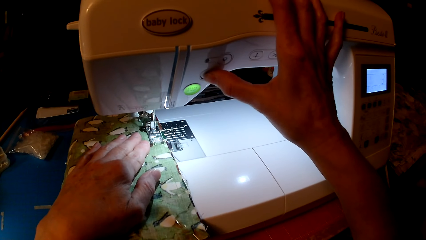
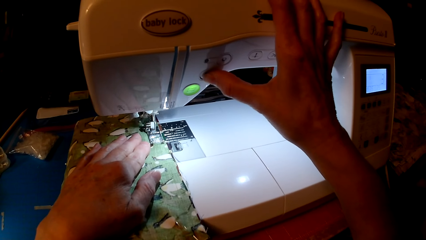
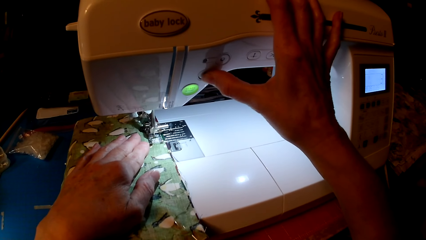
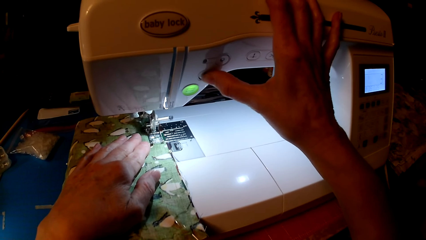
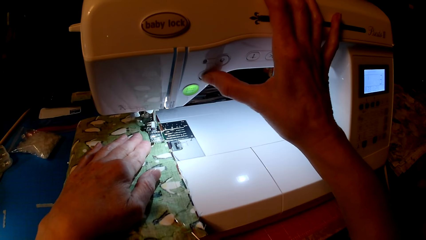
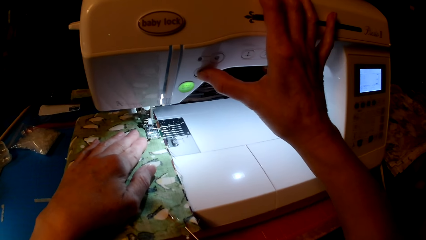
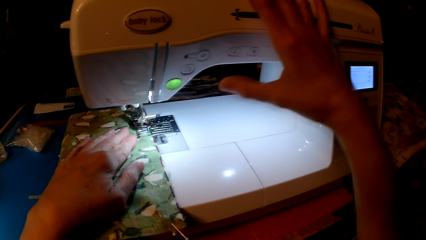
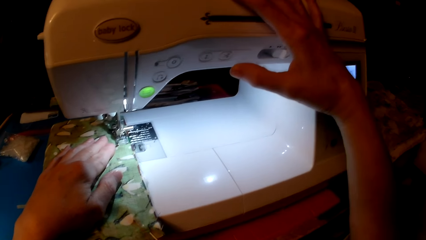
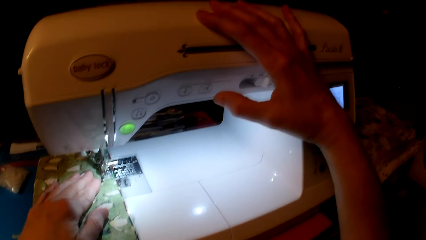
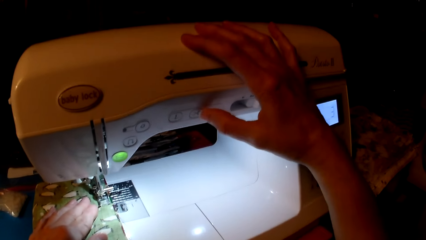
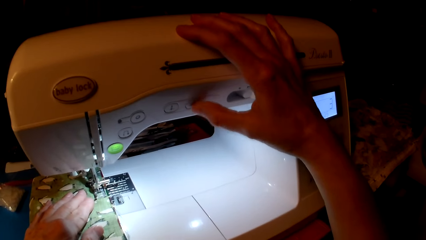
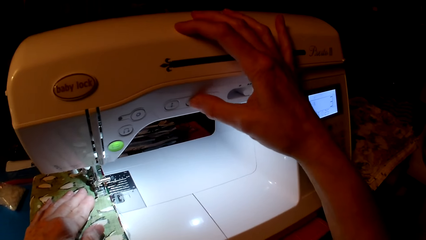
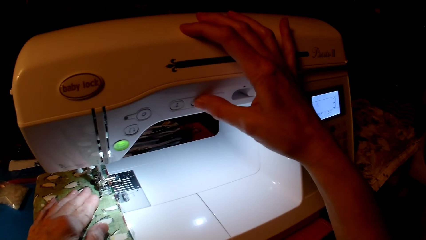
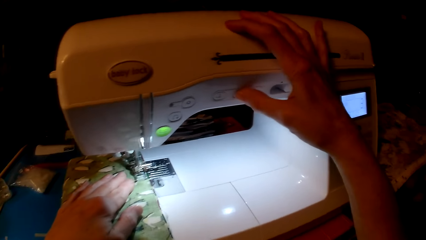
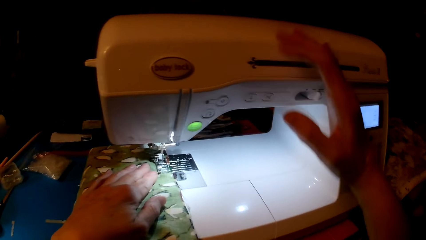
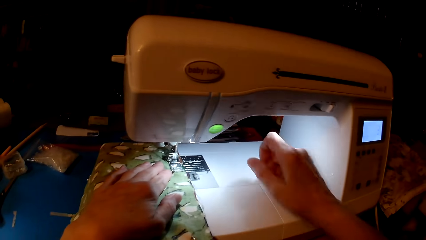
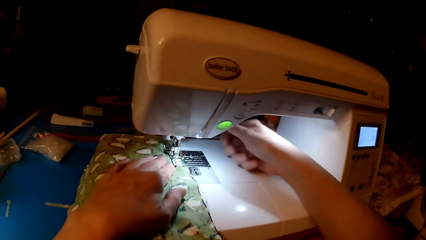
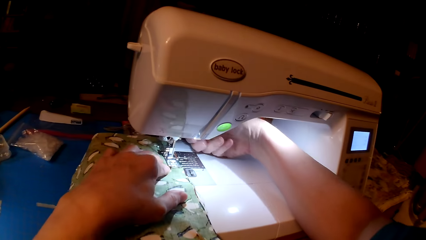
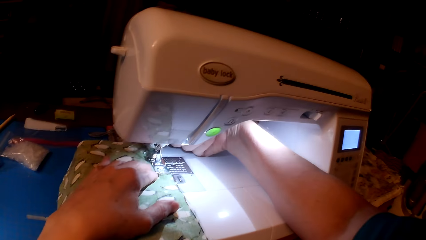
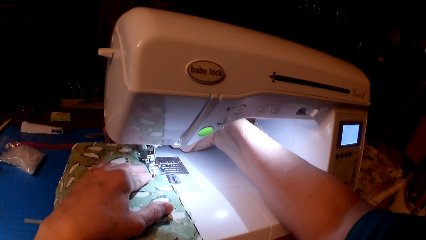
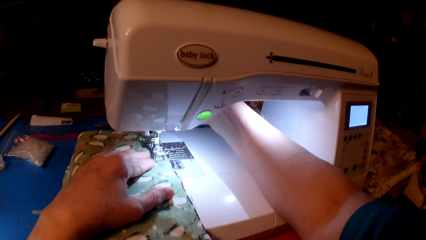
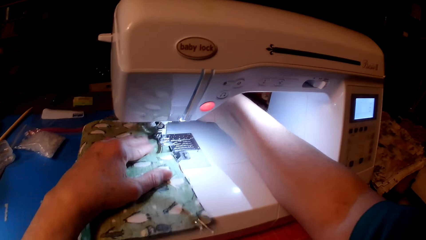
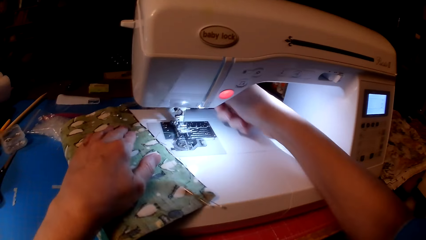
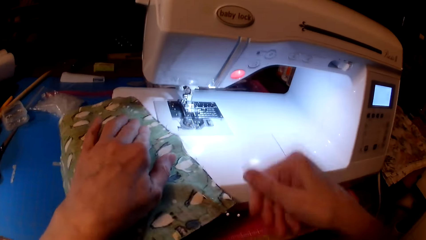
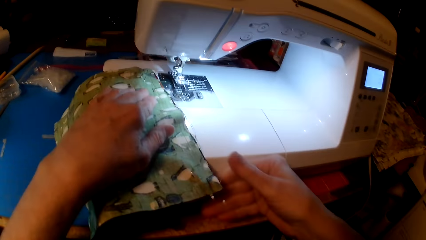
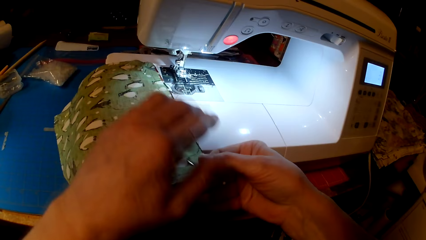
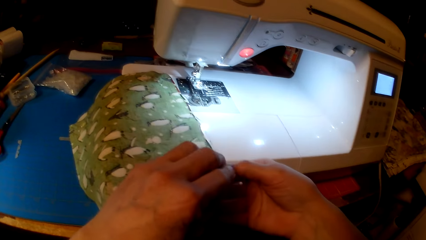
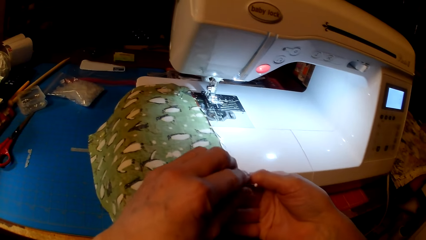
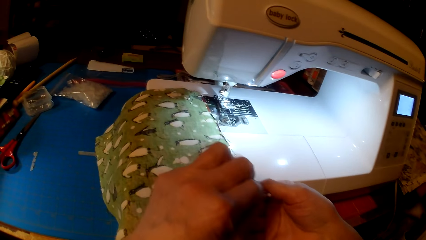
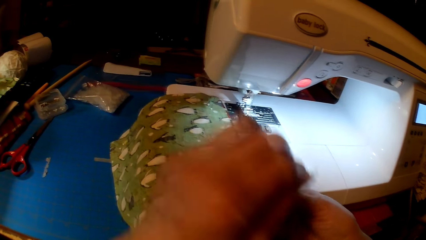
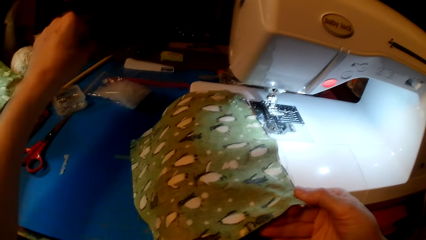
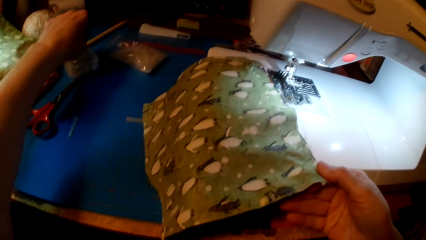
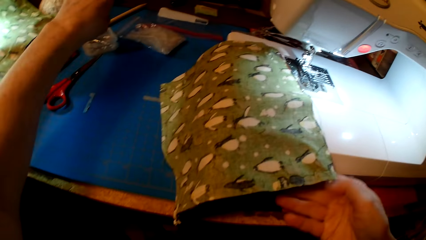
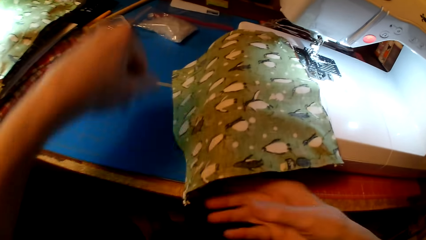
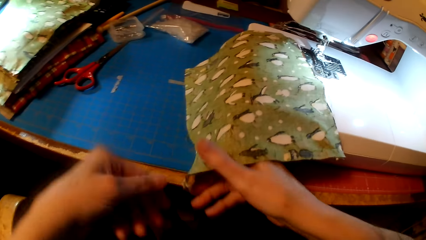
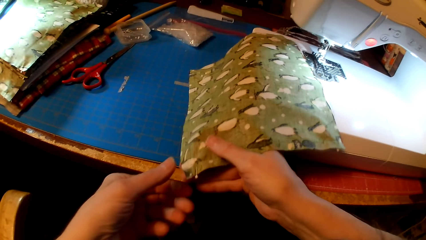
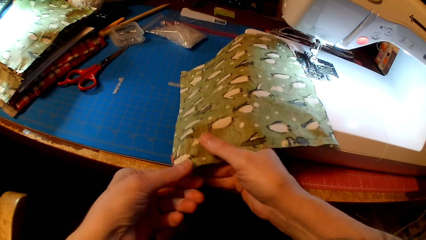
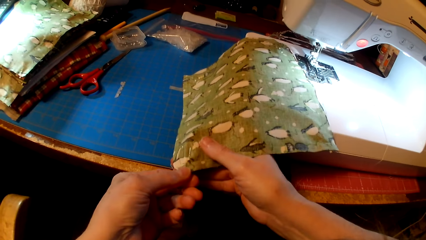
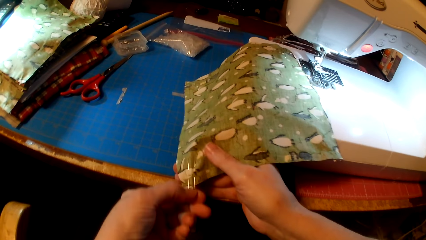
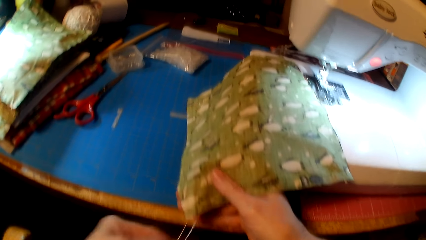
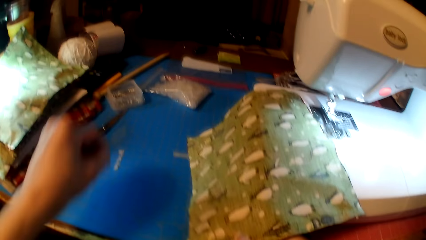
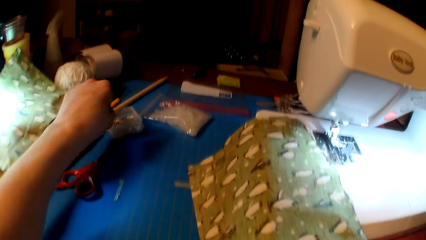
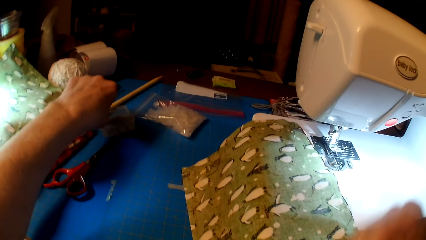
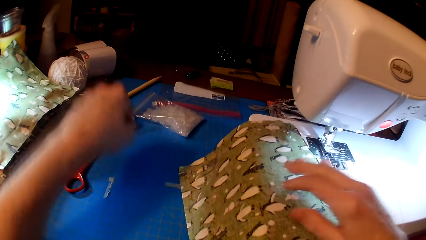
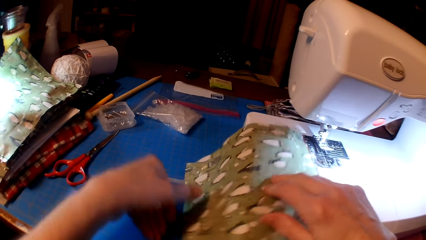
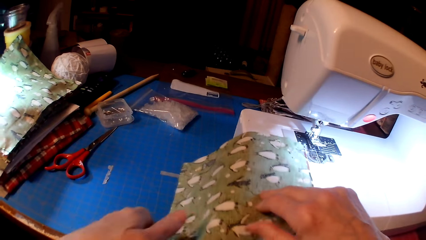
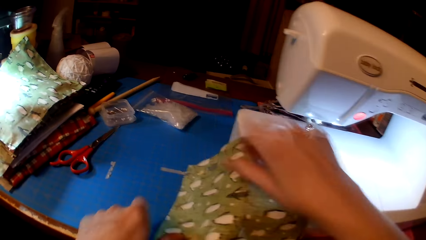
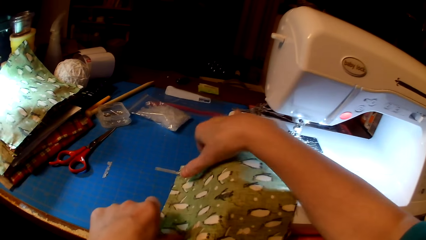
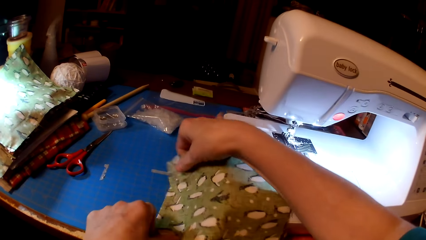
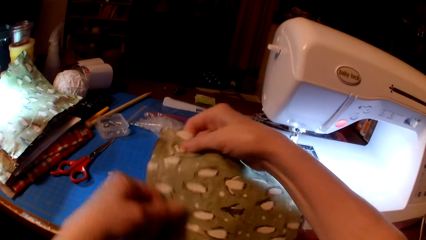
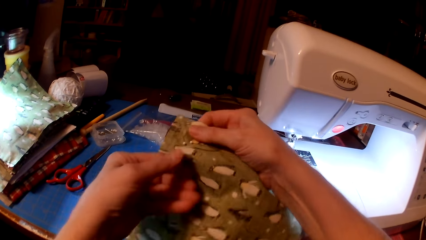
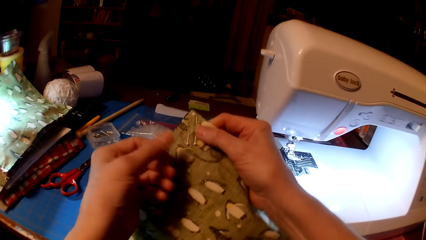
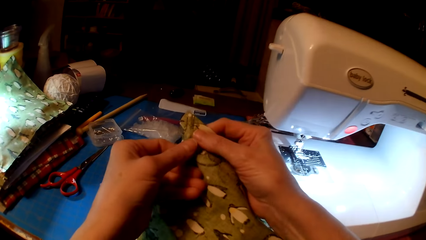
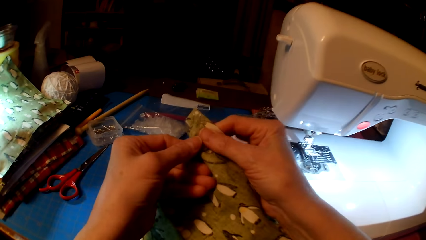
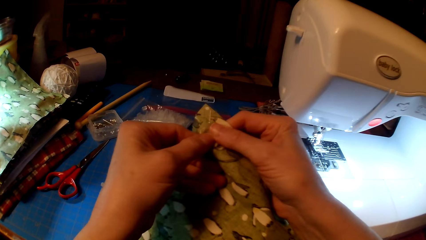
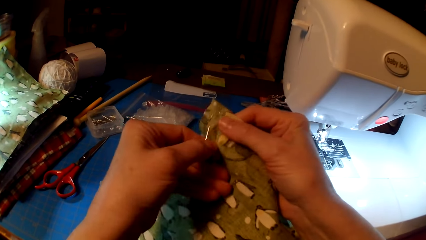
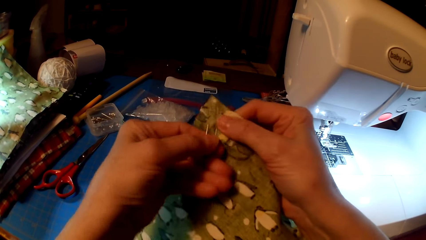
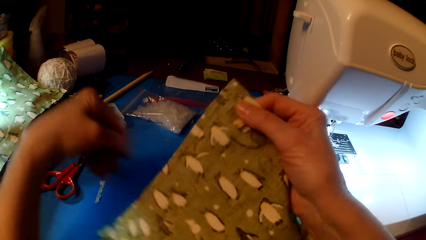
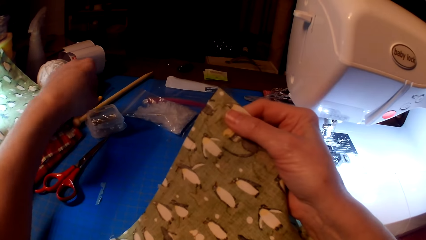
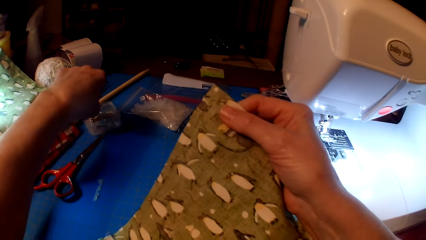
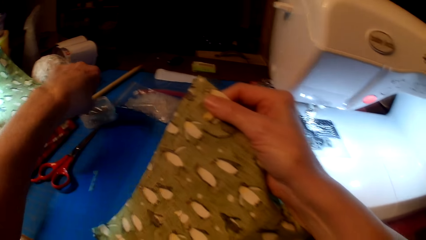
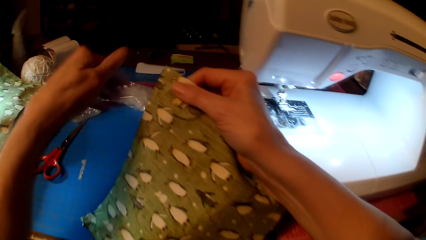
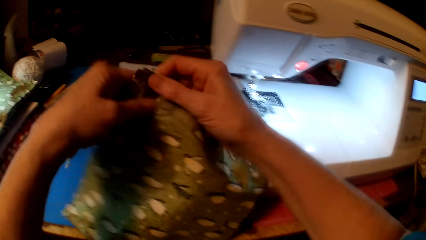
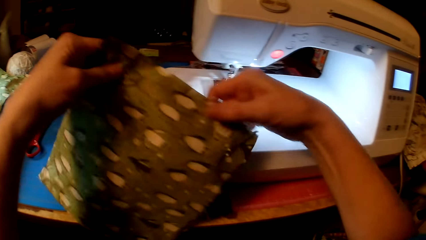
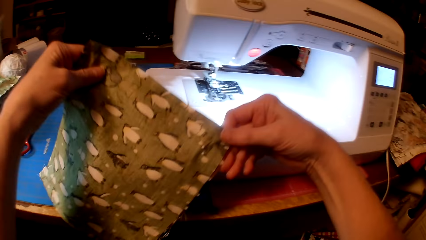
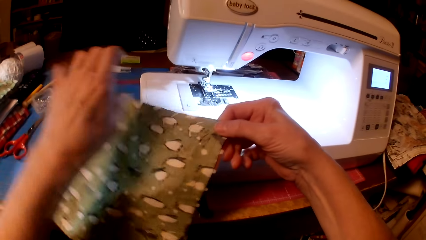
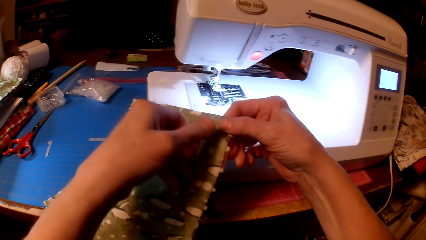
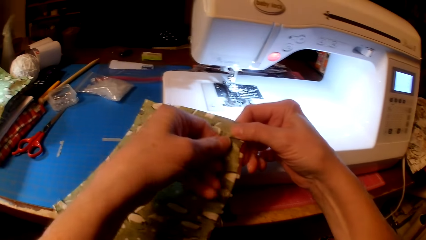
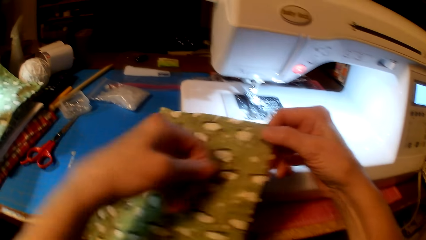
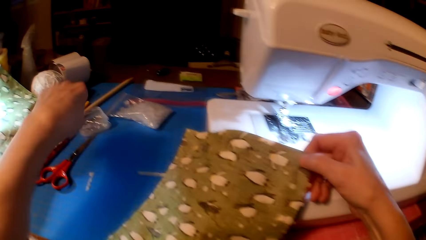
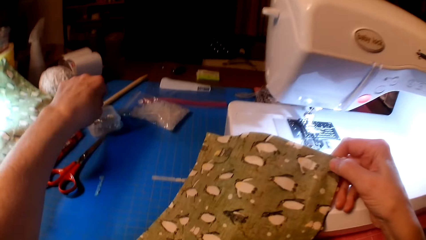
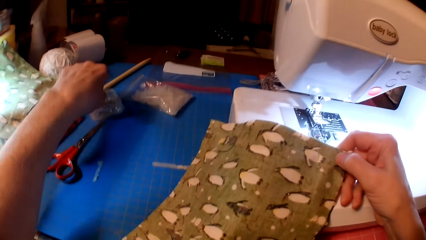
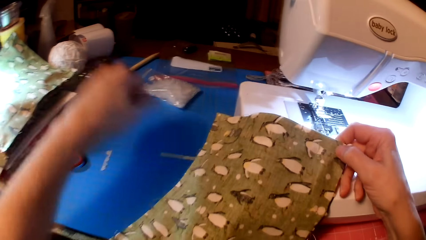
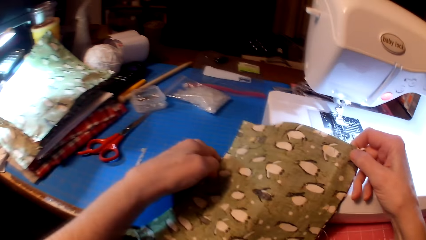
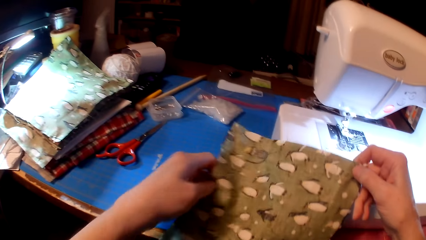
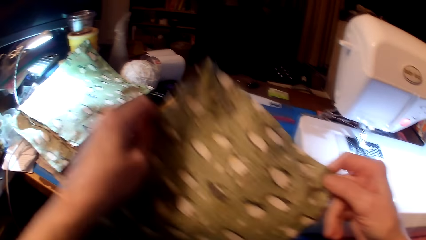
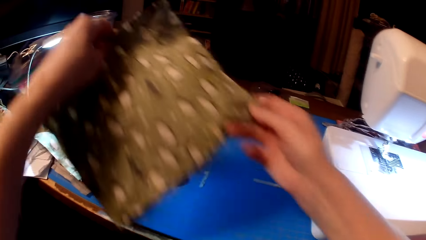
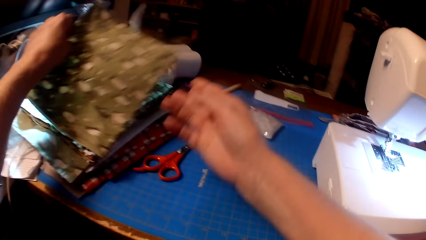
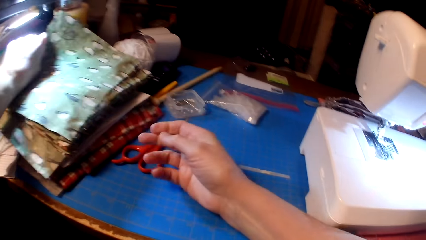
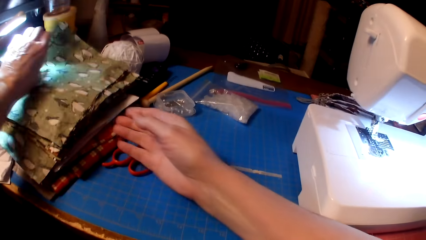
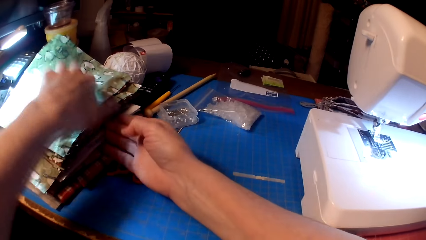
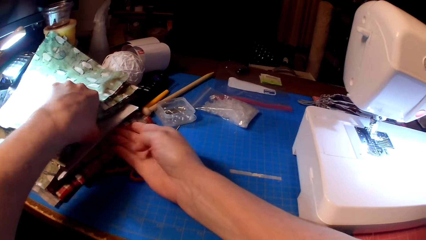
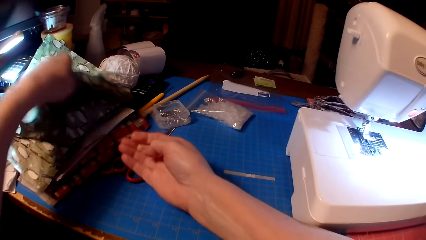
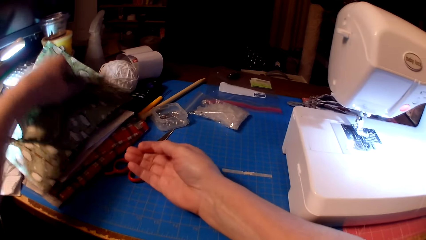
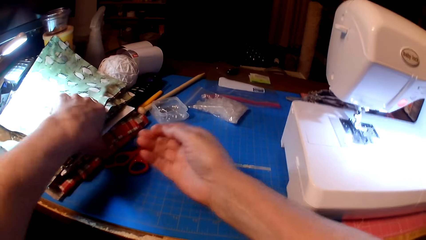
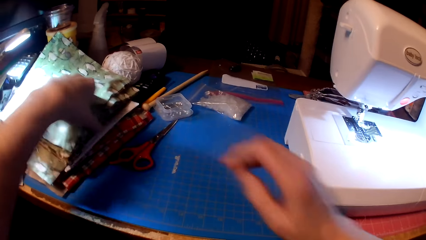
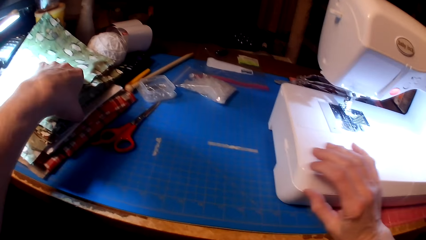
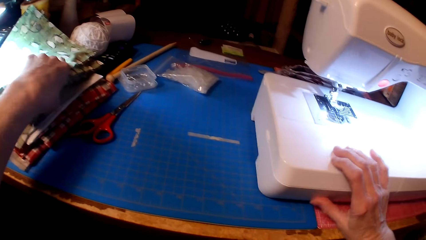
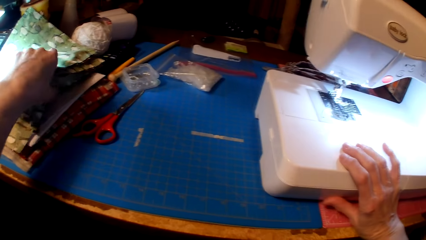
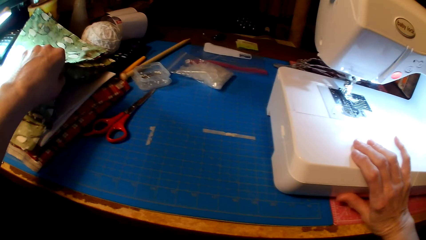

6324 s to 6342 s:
The camera wearer looks at the cloth. They press the sewing machine. They touch the presser foot screw. They remove a pin from the cloth. They put the pin in the container. They remove a pin from the cloth. They put the pin in the container. They remove a pin from the cloth. They put the pin in the container. They remove a pin from the cloth. They put the pin in the container. They drop the cloth.
